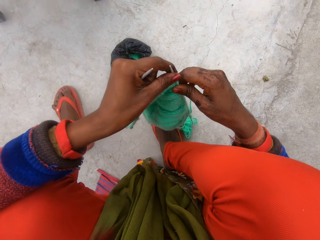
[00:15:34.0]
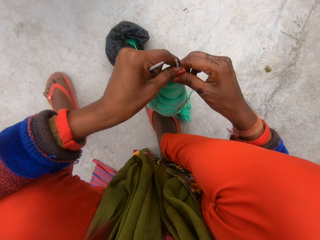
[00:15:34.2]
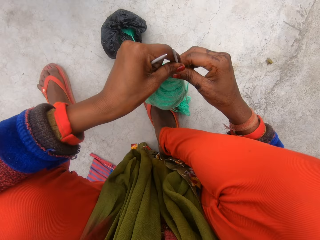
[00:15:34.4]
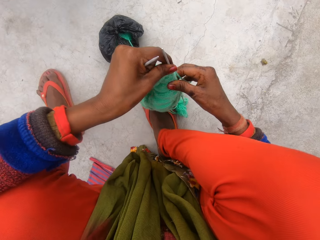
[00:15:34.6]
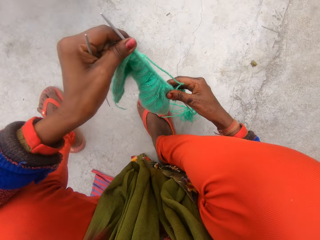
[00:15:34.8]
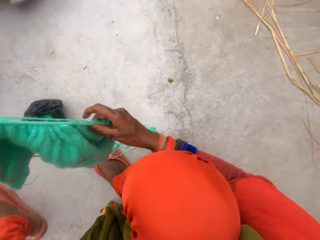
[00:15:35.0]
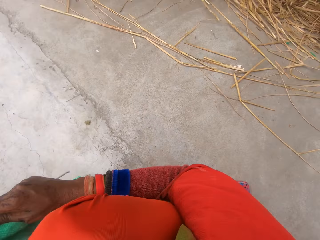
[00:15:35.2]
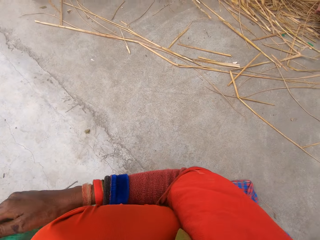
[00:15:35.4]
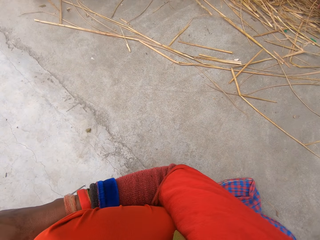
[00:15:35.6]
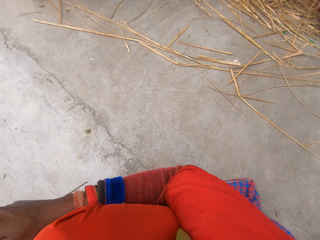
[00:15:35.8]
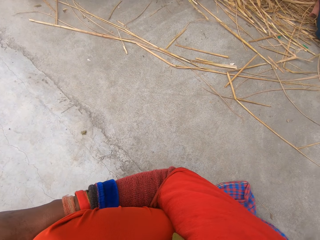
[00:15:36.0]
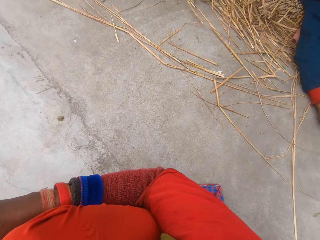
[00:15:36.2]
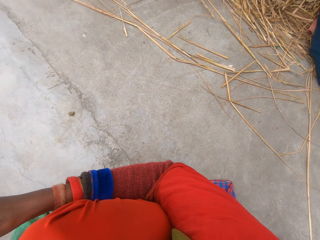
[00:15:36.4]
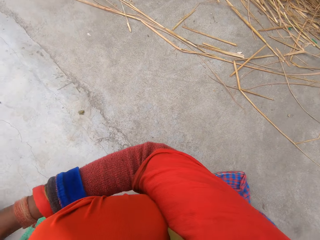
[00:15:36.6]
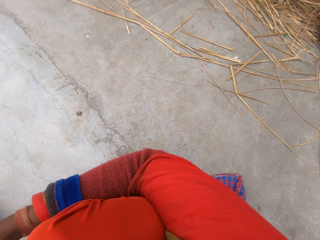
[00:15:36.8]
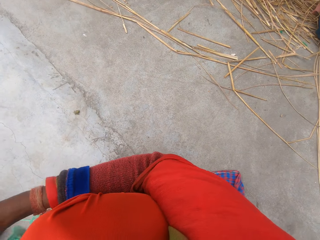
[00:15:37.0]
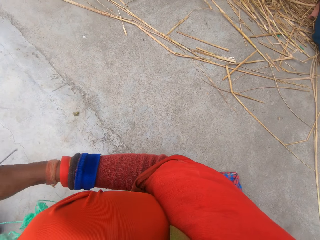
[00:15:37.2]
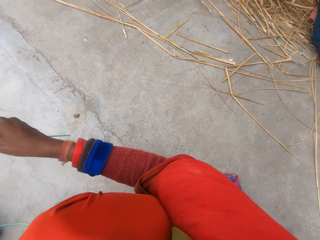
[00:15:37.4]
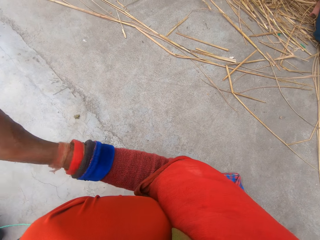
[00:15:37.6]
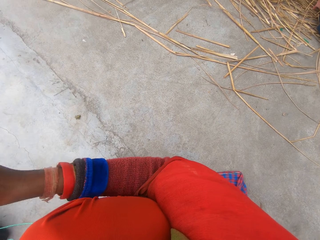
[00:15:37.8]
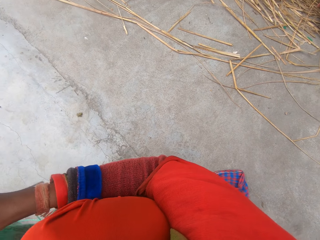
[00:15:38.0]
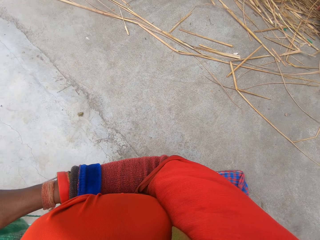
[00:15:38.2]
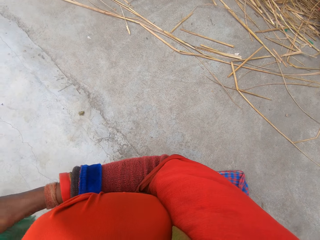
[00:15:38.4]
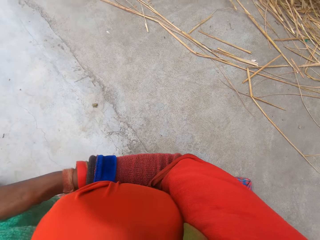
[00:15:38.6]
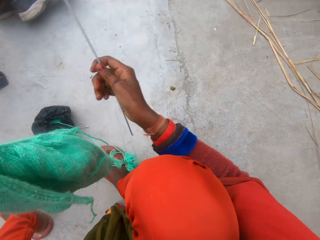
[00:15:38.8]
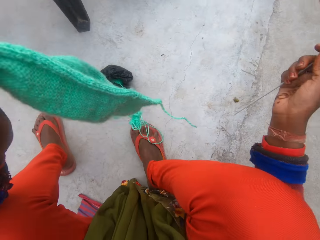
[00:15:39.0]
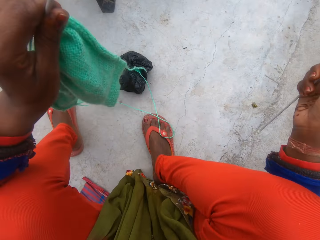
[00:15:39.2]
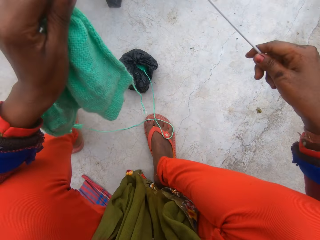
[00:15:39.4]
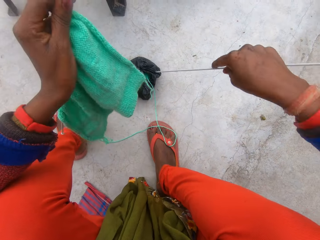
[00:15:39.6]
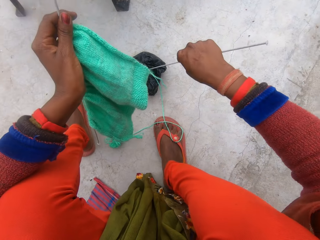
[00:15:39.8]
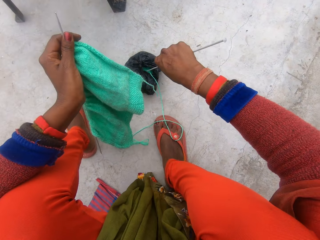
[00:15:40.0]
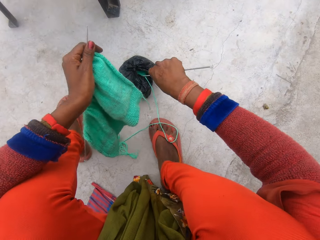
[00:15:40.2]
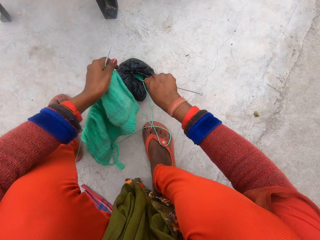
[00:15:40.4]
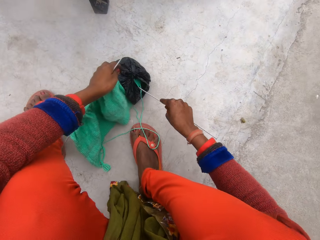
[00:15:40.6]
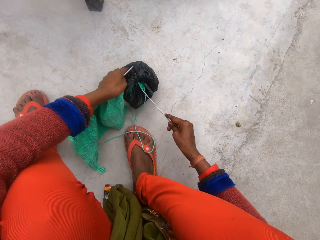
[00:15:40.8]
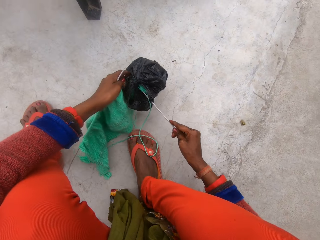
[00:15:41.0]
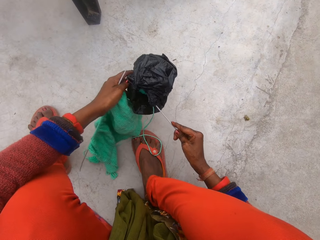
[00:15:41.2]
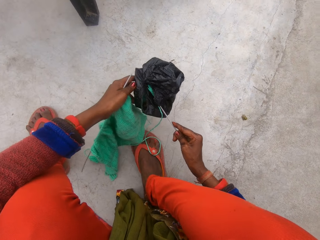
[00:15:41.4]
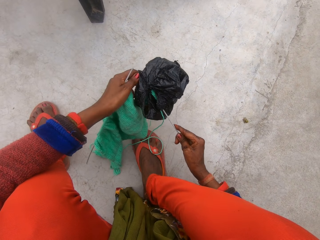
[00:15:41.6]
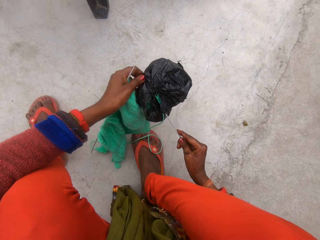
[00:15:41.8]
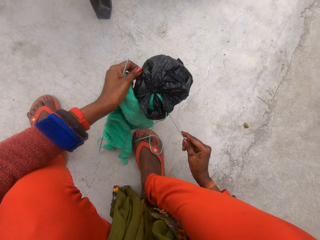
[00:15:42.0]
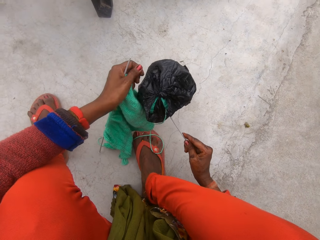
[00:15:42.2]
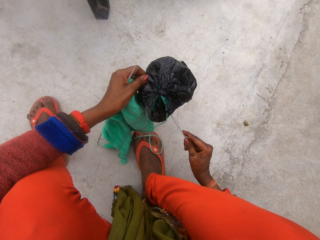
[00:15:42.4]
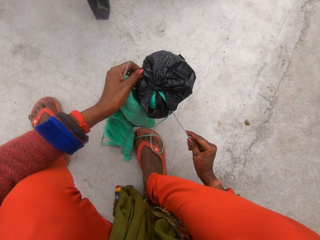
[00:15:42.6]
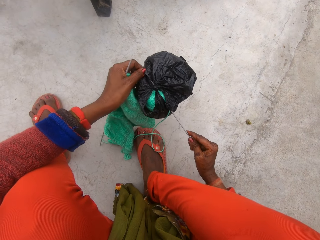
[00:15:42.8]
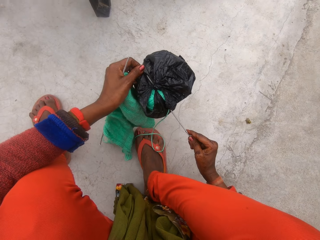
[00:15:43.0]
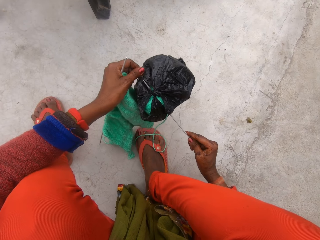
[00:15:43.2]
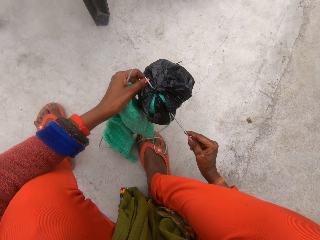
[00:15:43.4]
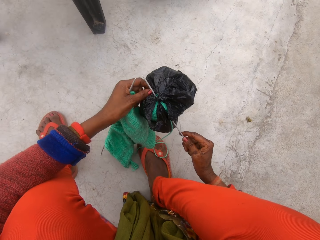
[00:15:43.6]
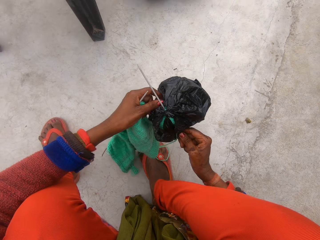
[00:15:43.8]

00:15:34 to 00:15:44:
The camera wearer puts the edge of the knitting pin on the floor with her right hand. She adjusts the knitted cloth with her hands. She puts the knitting needle in her right hand in a black nylon. She picks the wool on the black nylon with her left hand. She adjusts the black nylon with her left hand.

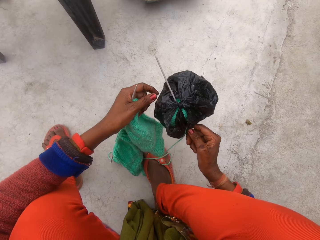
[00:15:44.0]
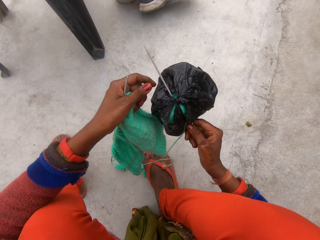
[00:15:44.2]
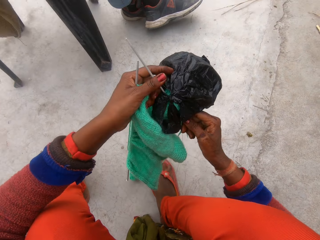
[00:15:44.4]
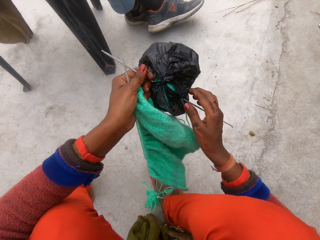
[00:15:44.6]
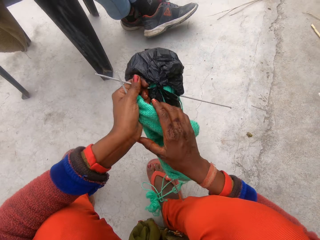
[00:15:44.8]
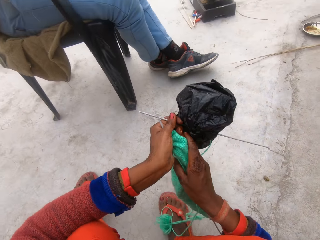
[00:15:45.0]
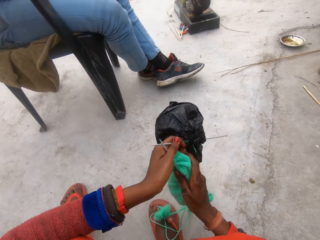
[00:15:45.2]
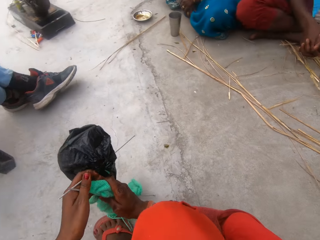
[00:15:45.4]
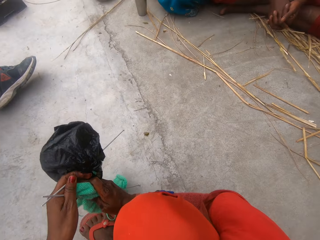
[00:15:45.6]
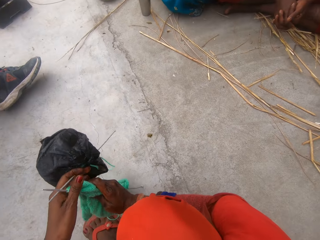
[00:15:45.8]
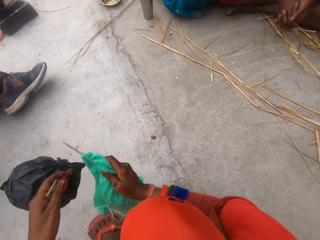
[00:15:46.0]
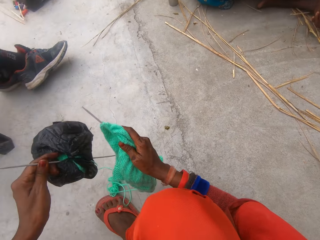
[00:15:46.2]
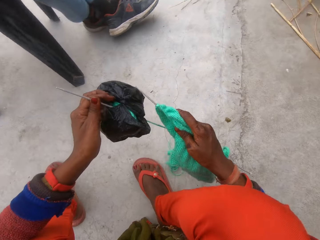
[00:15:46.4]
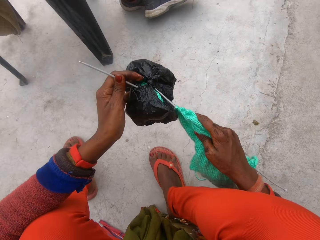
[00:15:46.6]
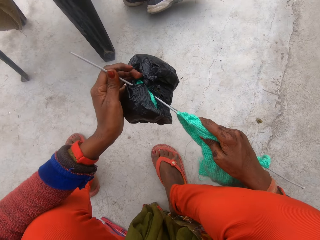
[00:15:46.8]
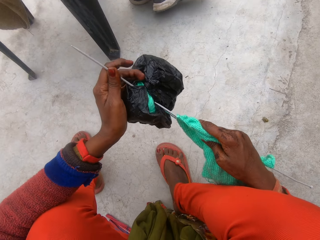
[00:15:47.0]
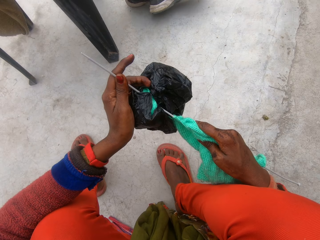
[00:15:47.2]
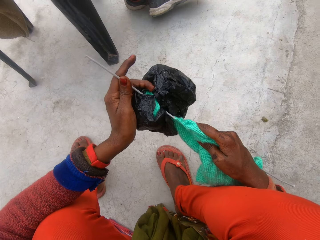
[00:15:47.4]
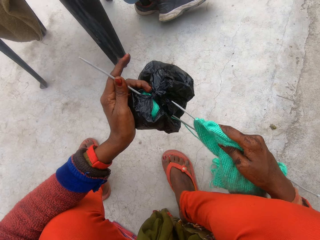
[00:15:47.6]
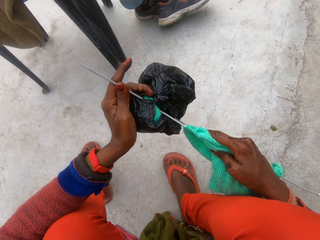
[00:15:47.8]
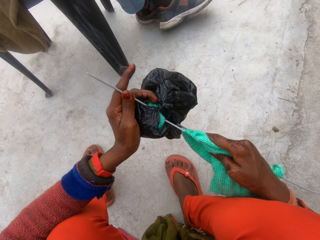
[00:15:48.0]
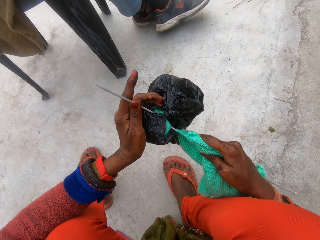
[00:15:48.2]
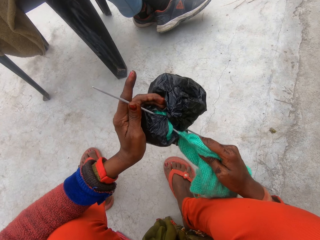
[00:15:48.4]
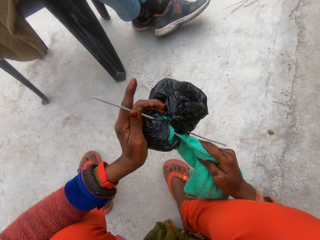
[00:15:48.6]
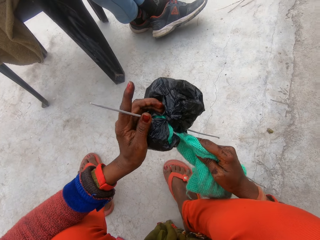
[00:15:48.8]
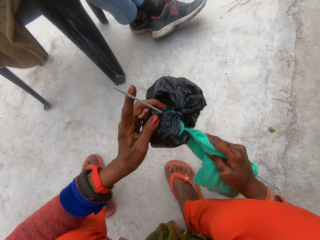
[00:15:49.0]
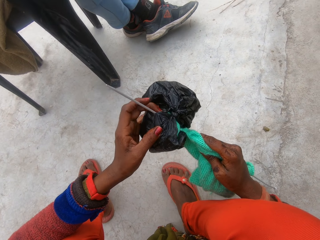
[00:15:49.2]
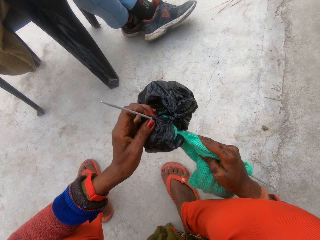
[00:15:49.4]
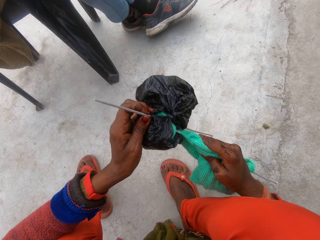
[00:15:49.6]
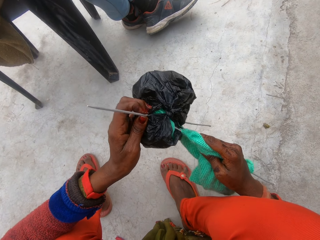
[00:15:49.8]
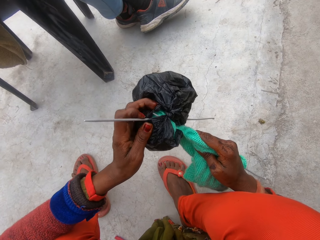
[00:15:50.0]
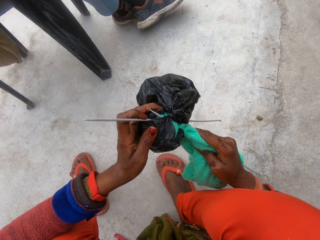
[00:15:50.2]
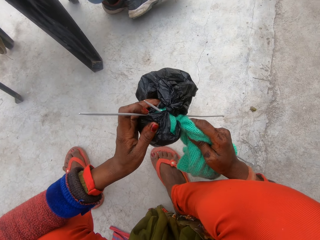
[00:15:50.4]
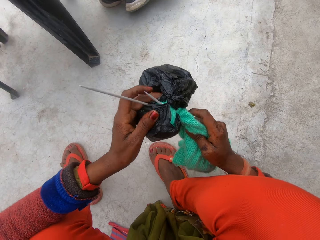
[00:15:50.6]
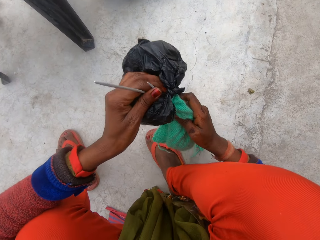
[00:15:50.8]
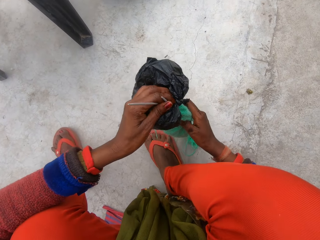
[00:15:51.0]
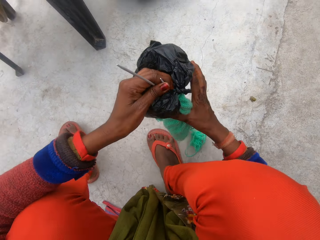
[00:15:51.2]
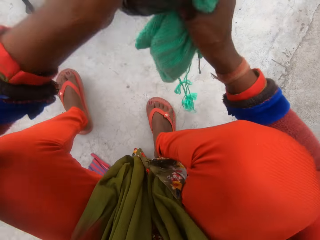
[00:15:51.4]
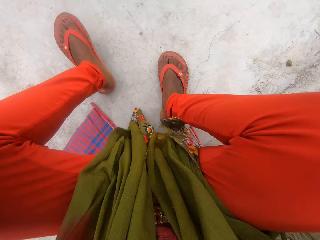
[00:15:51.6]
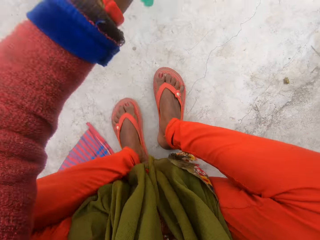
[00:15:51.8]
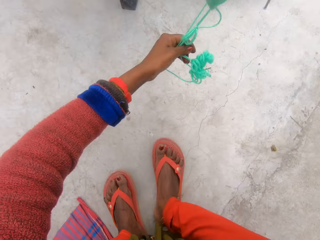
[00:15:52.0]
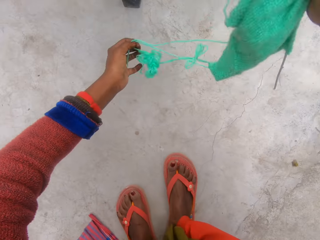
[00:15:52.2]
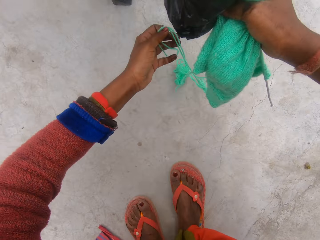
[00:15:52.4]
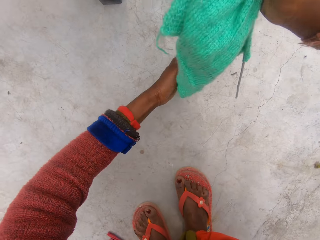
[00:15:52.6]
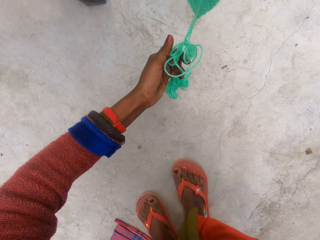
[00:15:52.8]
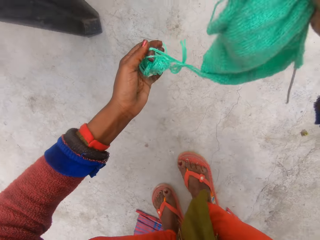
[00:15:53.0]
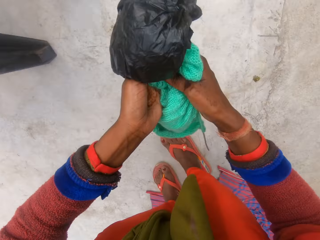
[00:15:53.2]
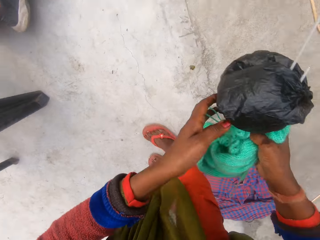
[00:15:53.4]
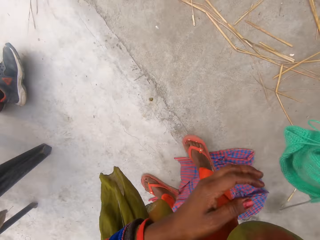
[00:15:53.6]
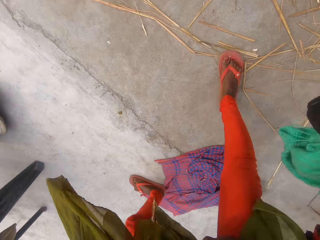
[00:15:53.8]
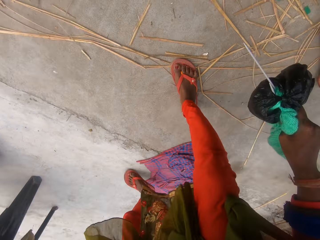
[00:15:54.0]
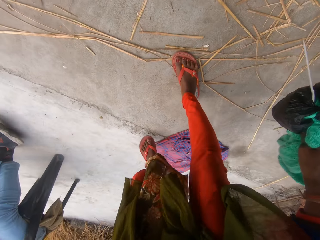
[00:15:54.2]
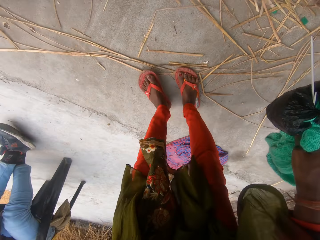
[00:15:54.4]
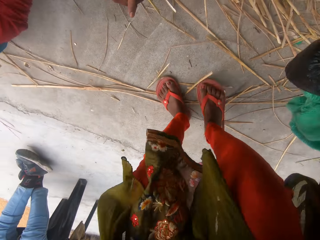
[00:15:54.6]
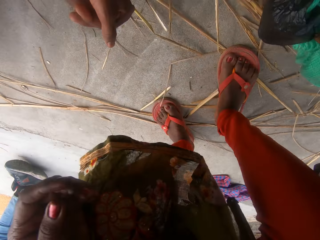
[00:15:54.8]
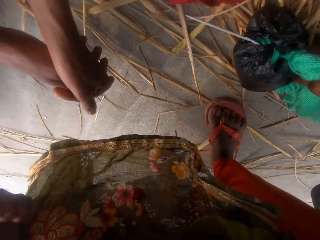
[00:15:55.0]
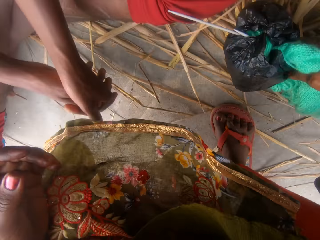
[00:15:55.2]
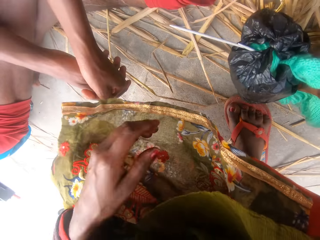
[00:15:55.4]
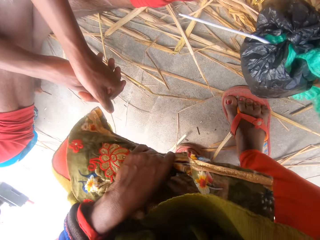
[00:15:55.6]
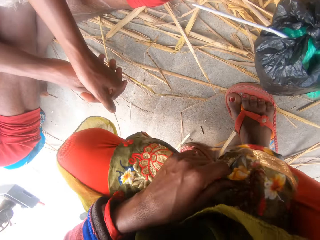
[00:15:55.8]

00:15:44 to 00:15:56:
The camera wearer passes the knitting needle and black nylon to her left hand. She passes the knitted cloth to her right hand. She talks. She puts the knitting needles and wool together. She stands up. She passes the wool and the knitting needles in the black nylon to her right hand. She squats.
